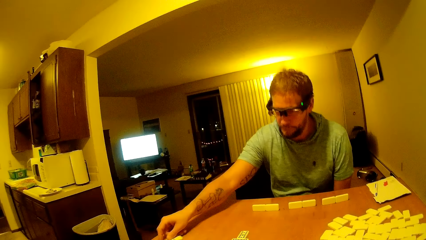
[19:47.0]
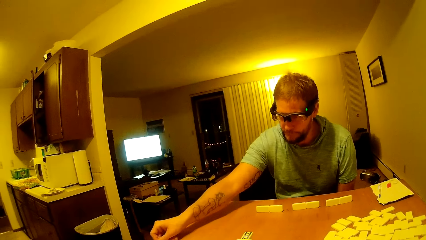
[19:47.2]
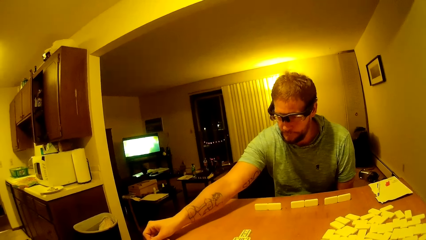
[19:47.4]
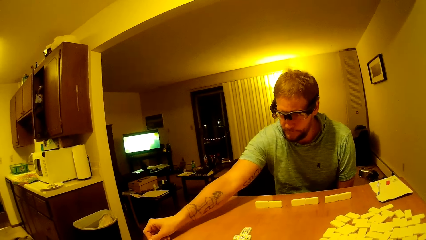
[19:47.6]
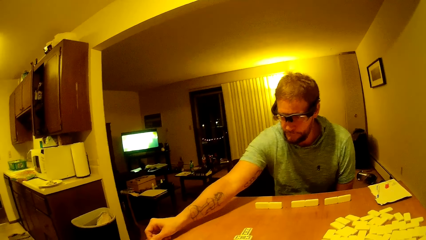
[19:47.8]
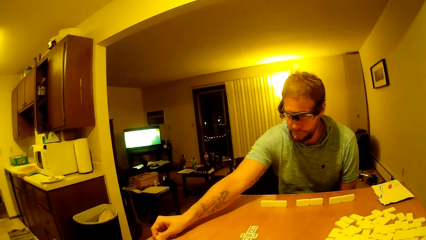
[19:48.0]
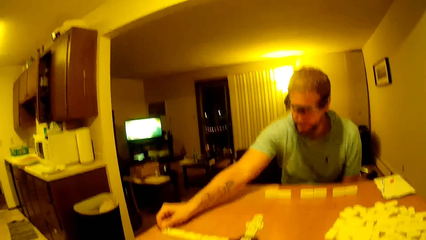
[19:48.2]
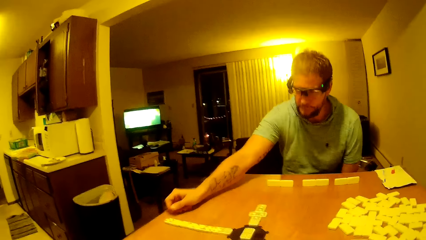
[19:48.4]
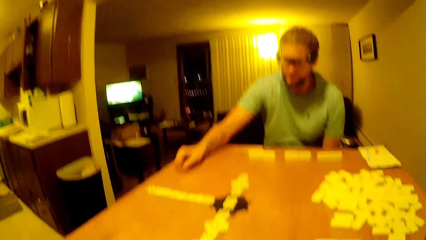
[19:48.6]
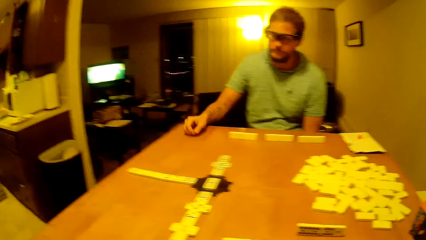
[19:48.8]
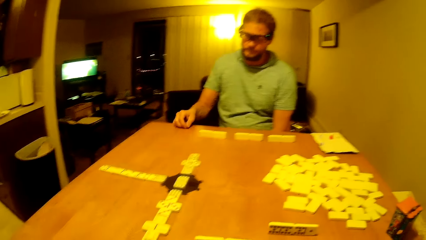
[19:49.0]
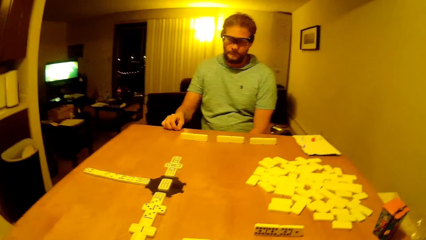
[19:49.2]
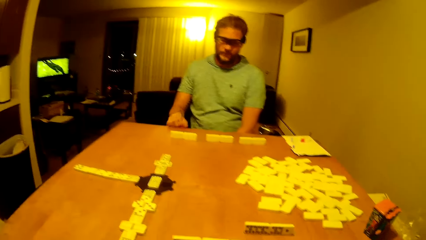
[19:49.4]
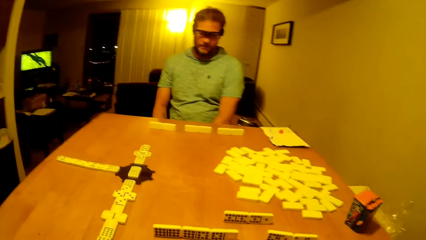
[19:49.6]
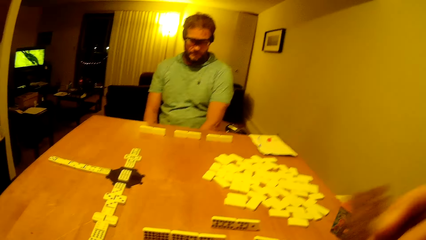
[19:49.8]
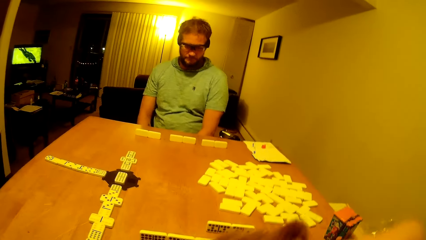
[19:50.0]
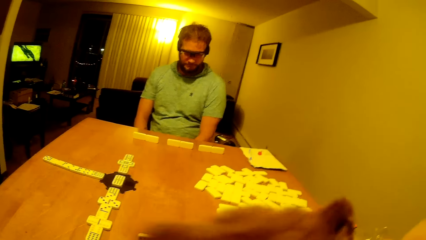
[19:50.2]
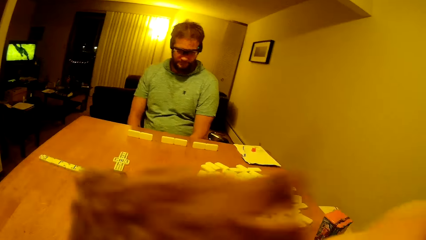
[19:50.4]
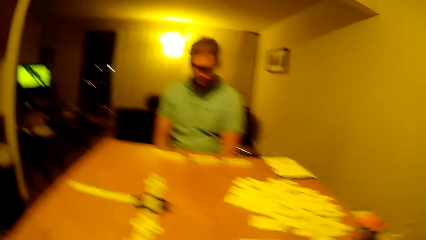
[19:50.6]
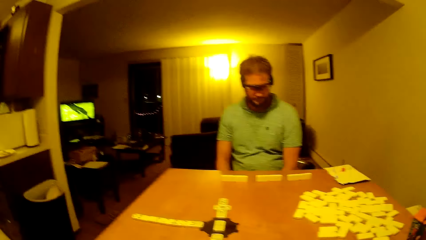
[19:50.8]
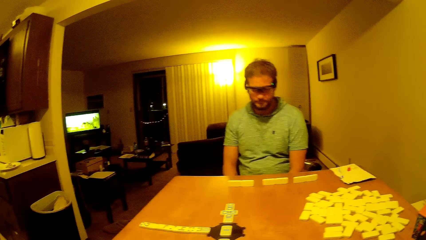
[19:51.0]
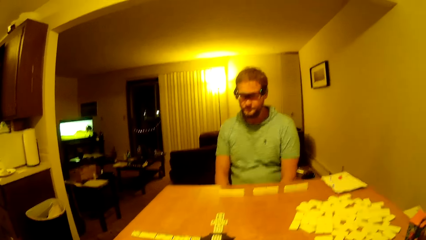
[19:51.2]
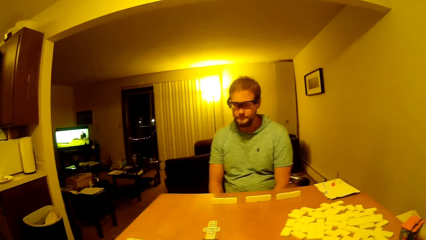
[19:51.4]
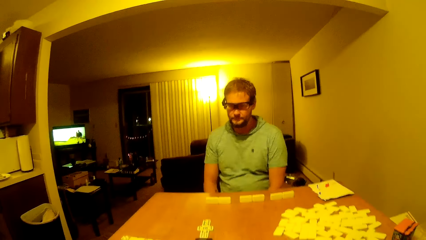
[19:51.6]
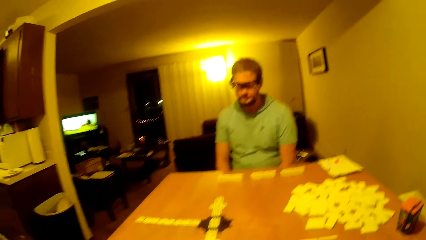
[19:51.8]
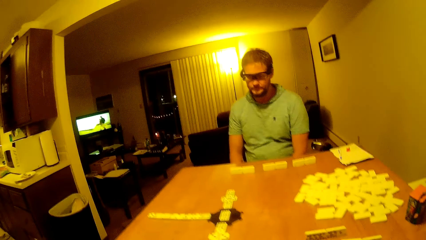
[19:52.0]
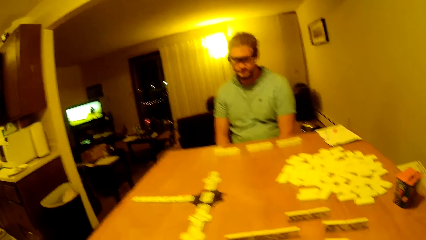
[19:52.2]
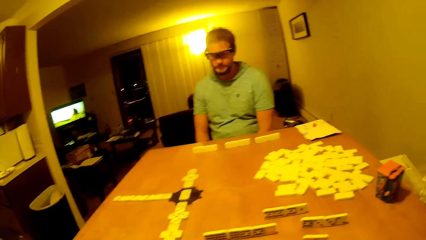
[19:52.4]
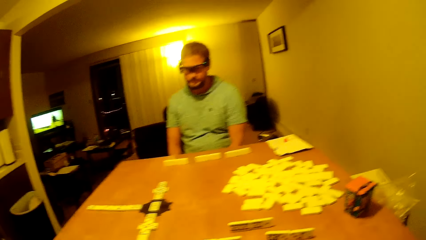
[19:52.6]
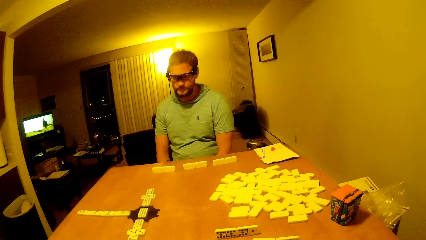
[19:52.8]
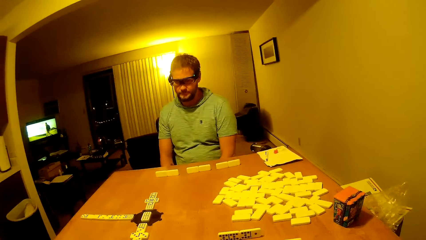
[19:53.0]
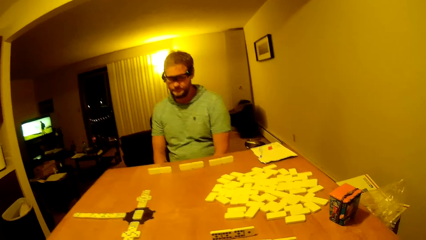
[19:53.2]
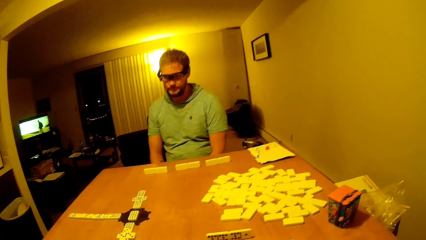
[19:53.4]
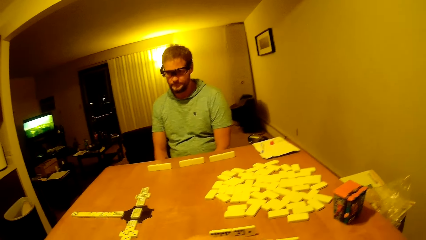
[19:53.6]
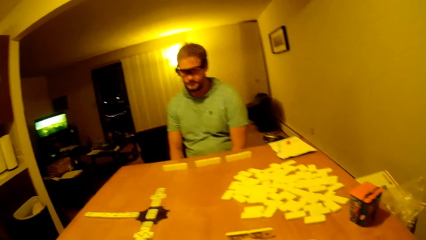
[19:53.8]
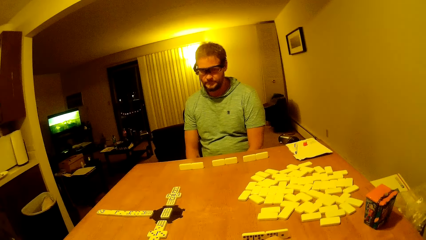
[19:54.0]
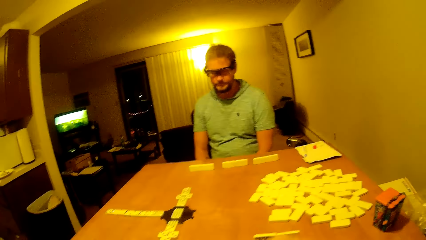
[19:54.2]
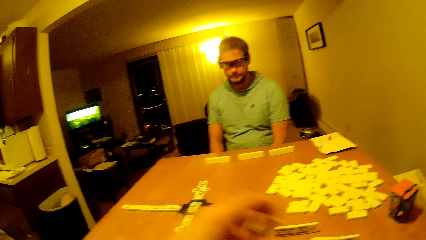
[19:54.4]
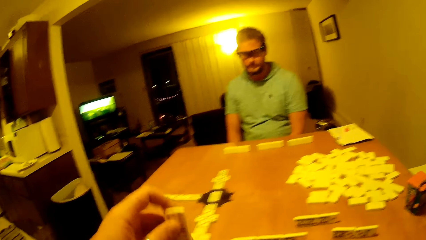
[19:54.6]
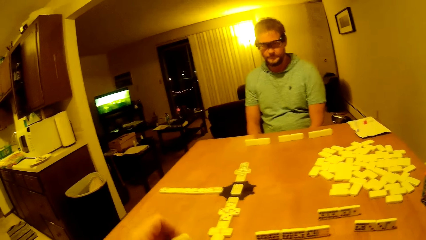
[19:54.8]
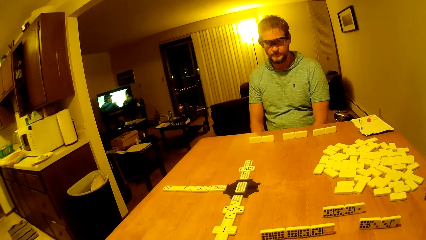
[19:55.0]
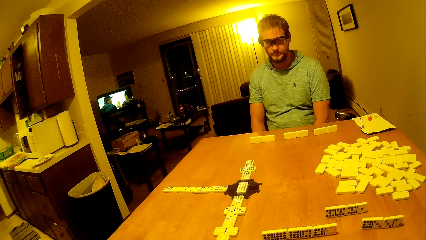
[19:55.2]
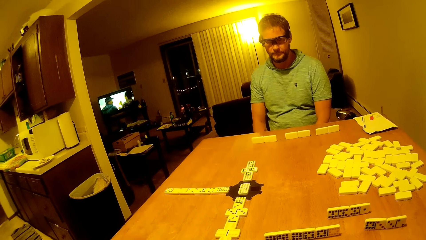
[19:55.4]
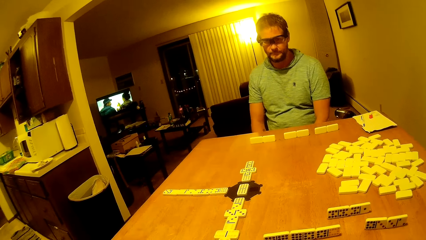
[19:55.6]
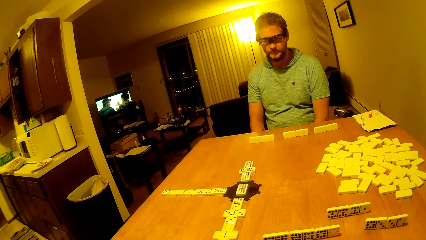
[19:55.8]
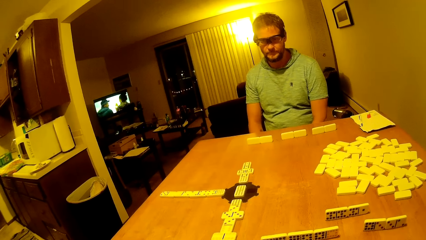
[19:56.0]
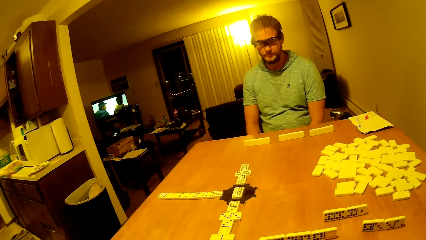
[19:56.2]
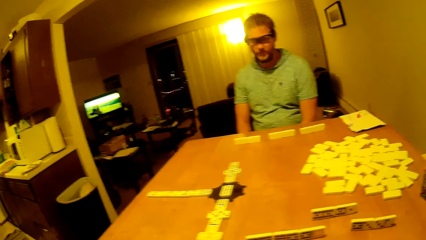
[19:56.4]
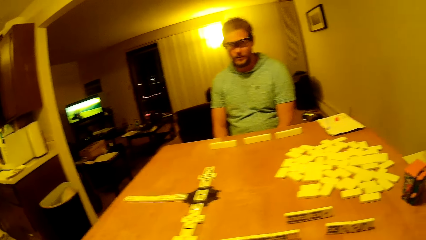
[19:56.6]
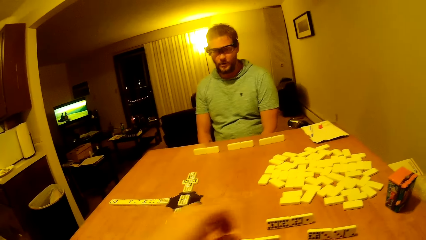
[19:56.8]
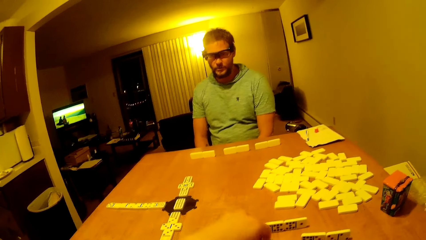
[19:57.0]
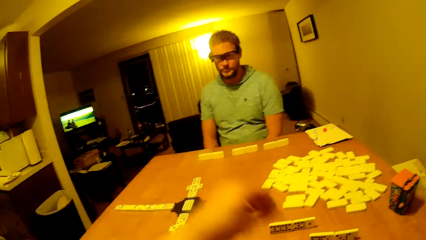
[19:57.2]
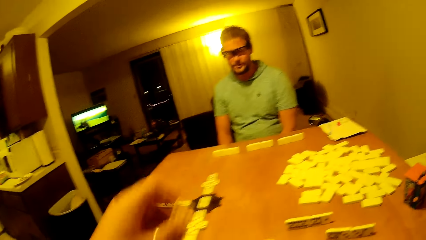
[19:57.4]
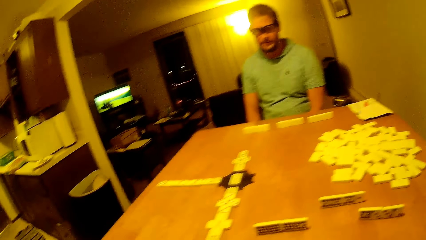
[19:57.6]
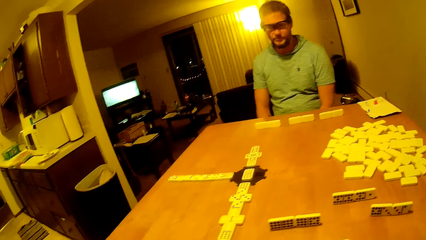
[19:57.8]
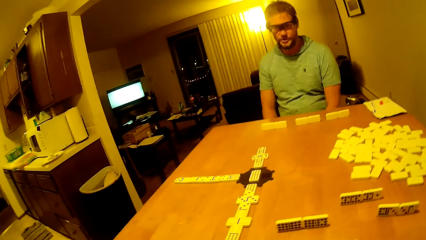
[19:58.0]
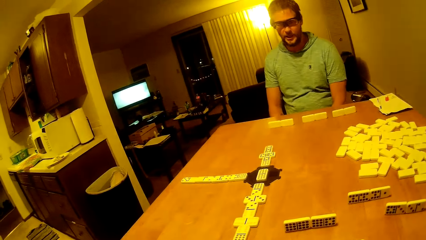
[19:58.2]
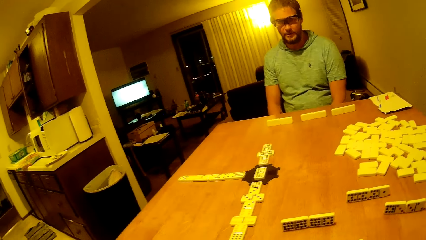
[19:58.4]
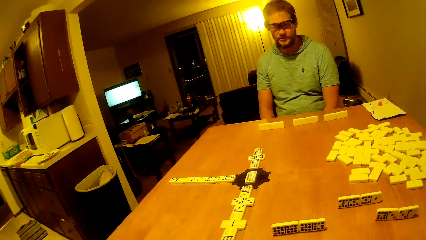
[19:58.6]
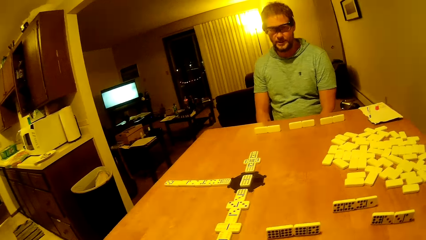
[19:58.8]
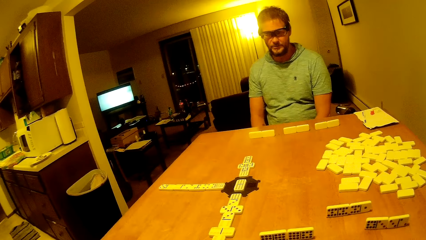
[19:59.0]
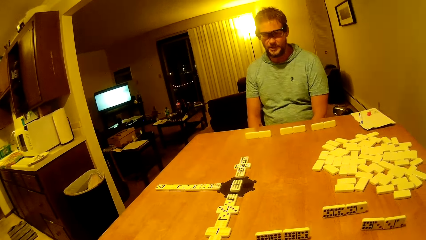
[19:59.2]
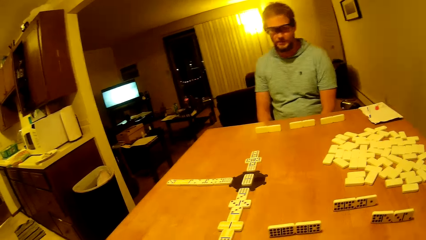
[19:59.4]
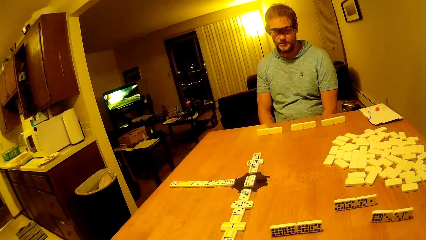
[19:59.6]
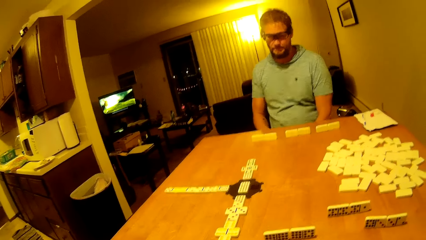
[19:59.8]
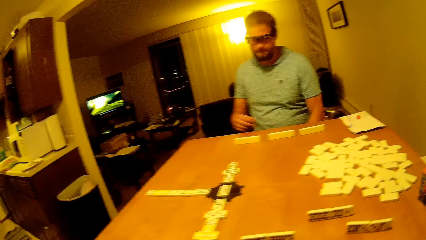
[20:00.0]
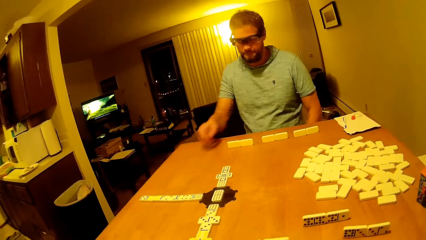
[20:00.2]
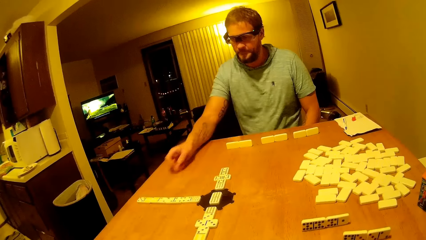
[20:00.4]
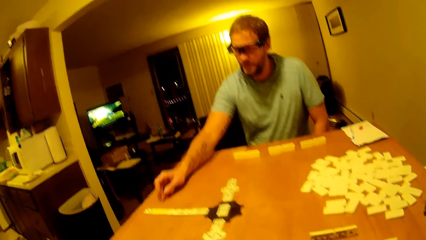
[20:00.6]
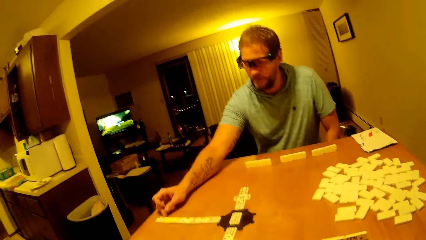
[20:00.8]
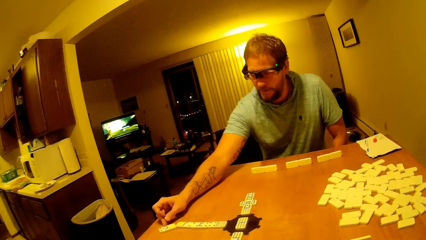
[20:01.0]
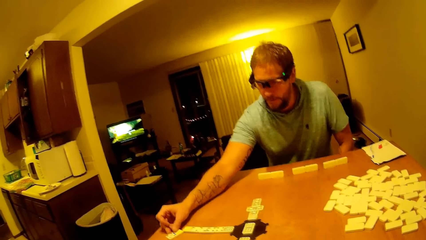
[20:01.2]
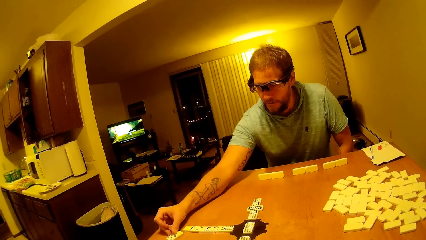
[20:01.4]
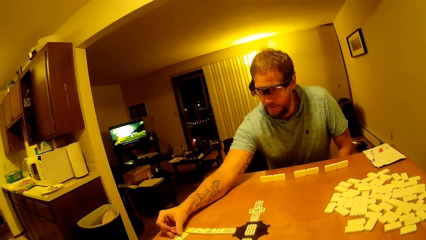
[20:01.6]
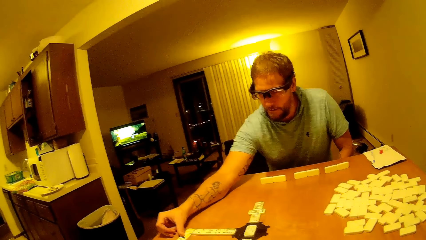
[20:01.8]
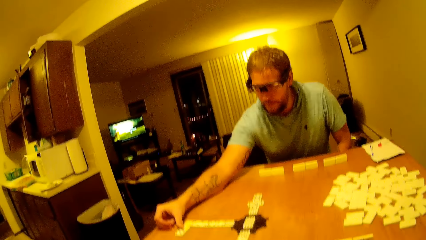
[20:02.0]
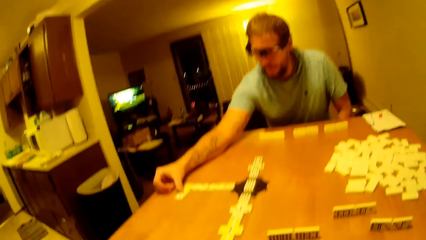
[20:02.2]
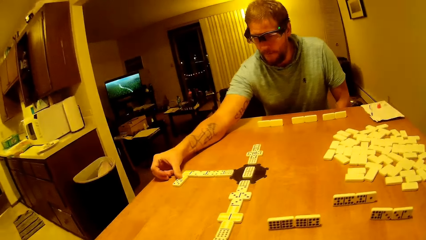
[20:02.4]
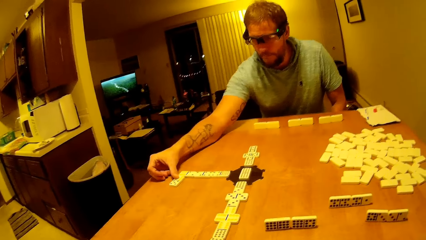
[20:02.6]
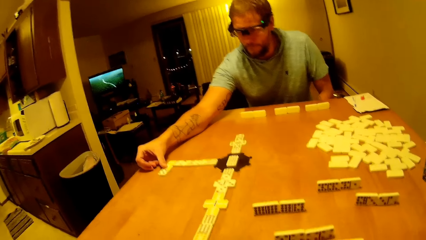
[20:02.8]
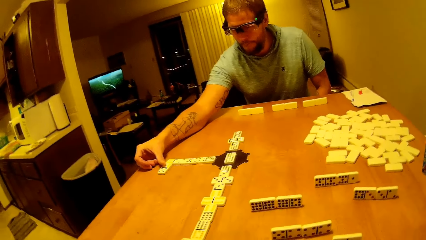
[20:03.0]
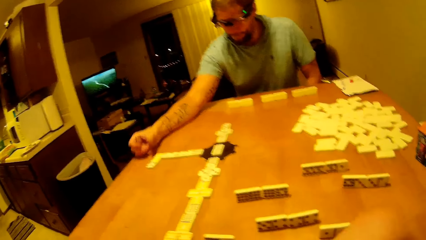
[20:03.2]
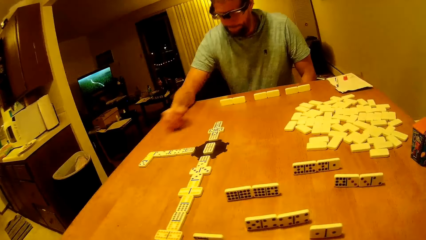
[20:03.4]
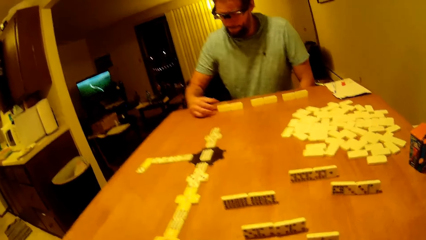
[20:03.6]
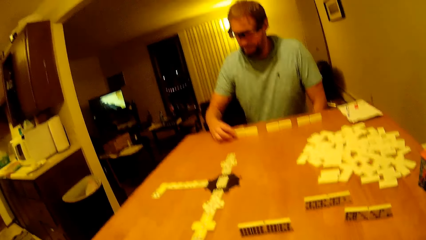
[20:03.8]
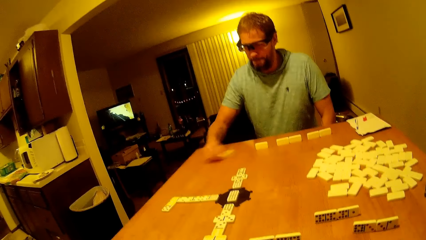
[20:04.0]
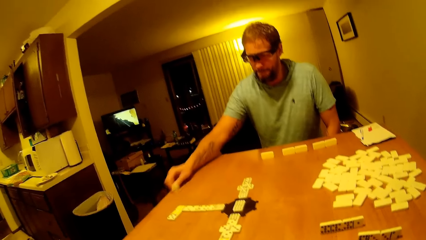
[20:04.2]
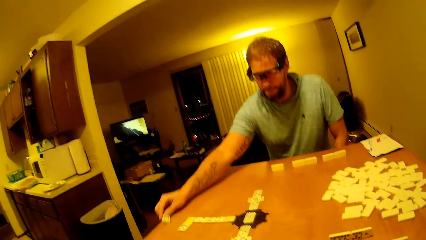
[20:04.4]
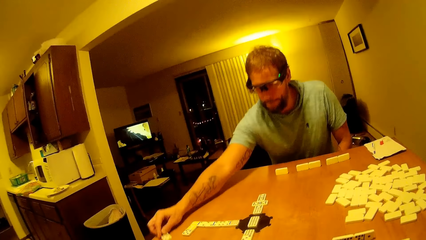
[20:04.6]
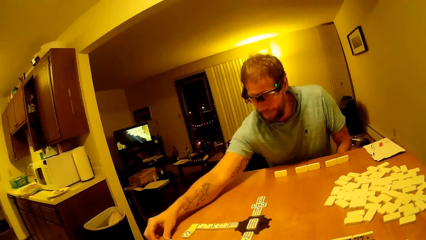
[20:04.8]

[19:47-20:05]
A man plays his piece. The man moves the dice forward. He lifts a hand up and puts the dice down. The camera wearer lifts a hand up. The man puts his hand down. The camera wearer eats a snack, picks up a dice, and puts down the dice. They play. They pick up the dice and put down the dice. The man moves his hand forward. He moves his pieces. He lifts a hand up and arranges the dice.
